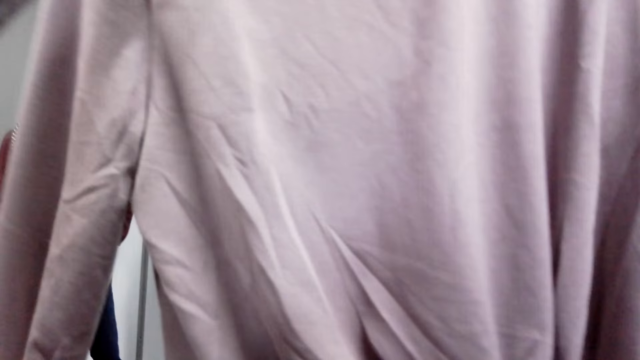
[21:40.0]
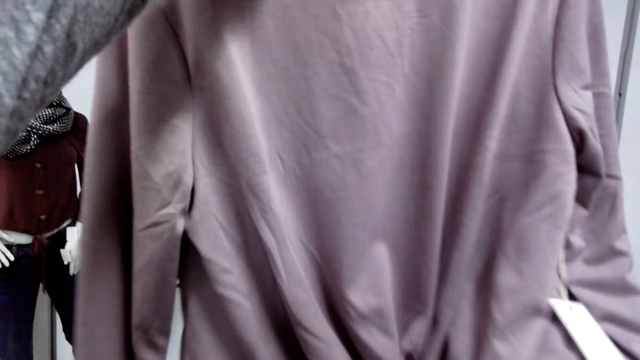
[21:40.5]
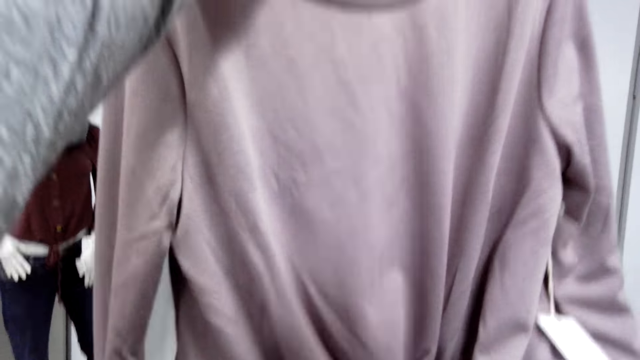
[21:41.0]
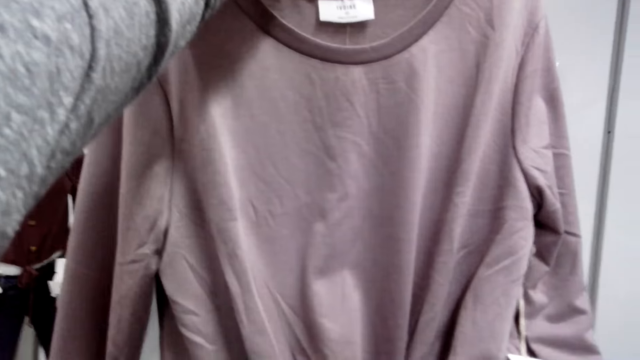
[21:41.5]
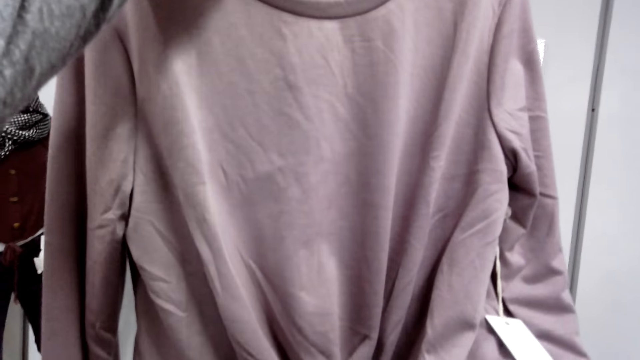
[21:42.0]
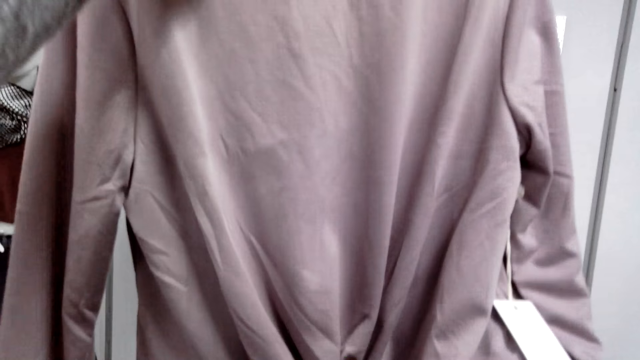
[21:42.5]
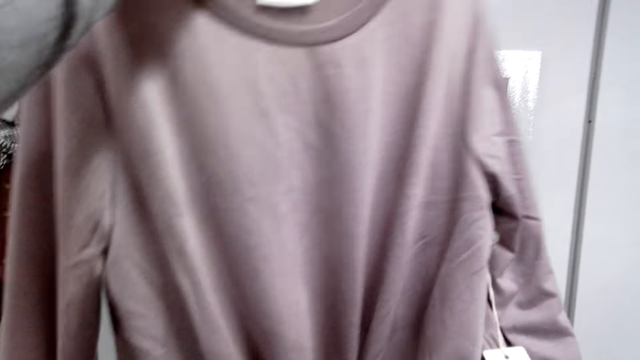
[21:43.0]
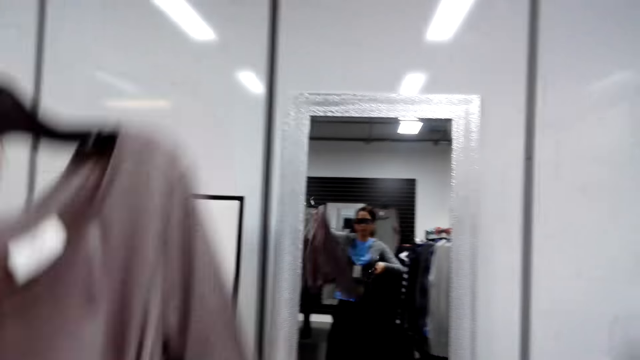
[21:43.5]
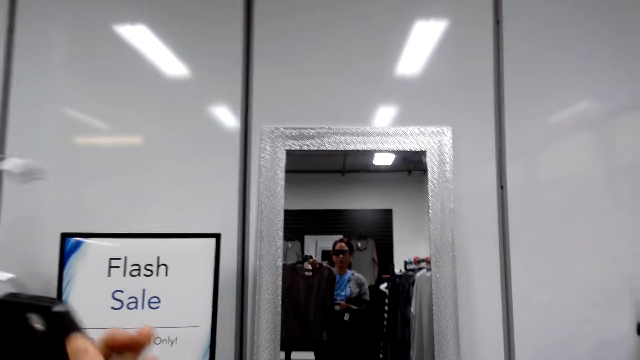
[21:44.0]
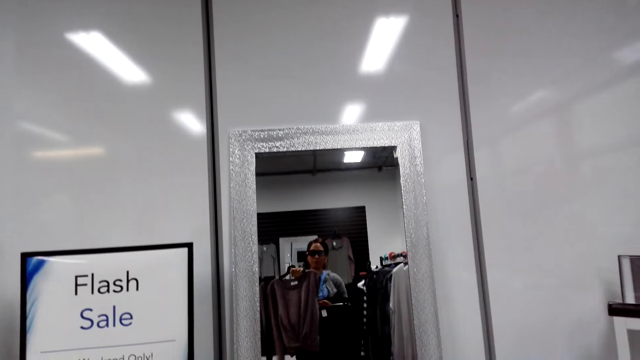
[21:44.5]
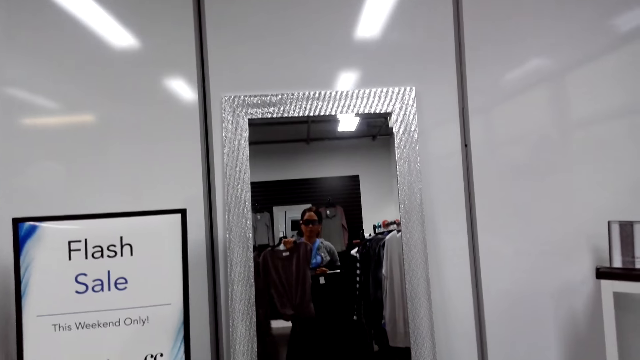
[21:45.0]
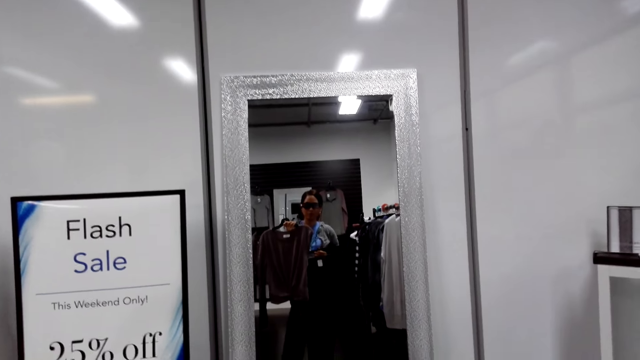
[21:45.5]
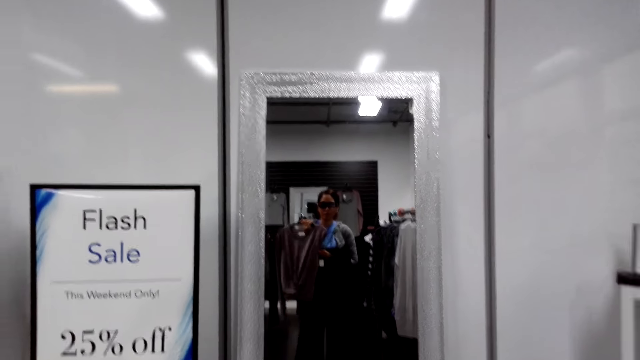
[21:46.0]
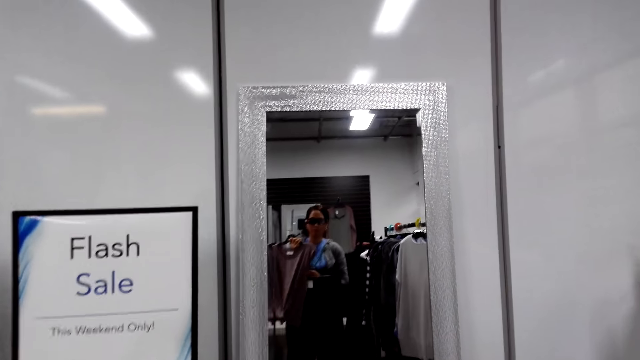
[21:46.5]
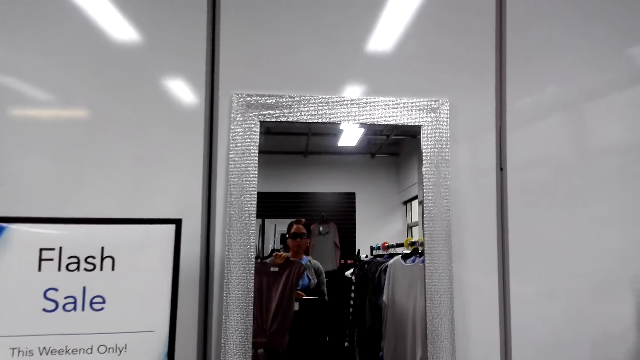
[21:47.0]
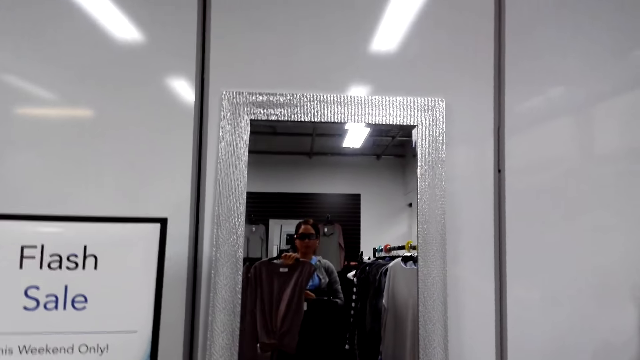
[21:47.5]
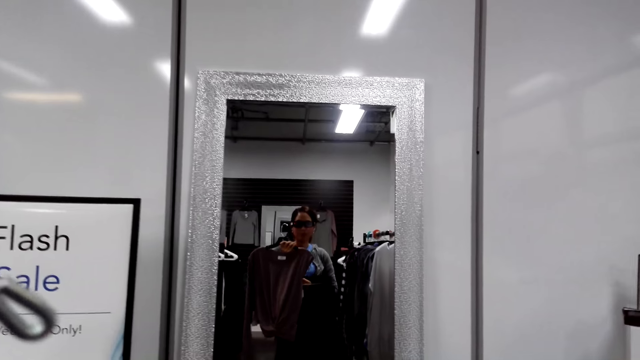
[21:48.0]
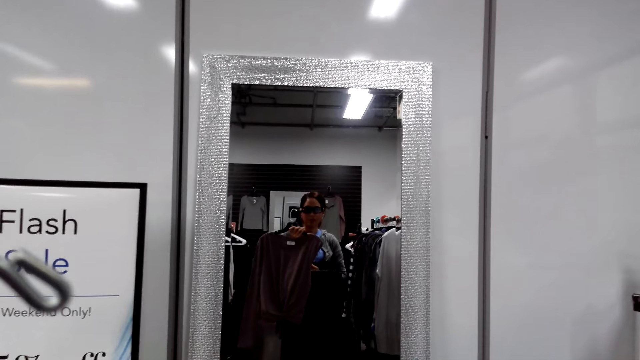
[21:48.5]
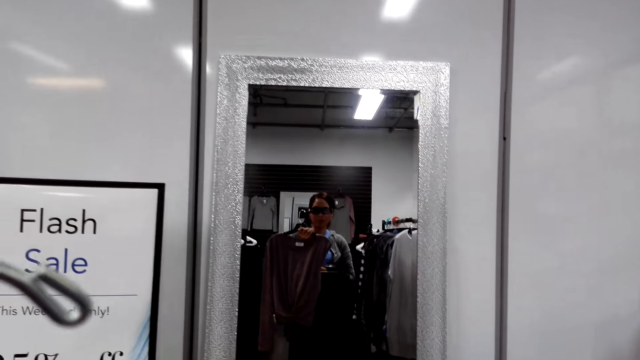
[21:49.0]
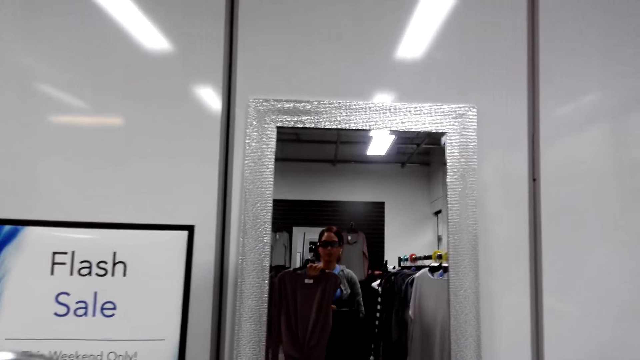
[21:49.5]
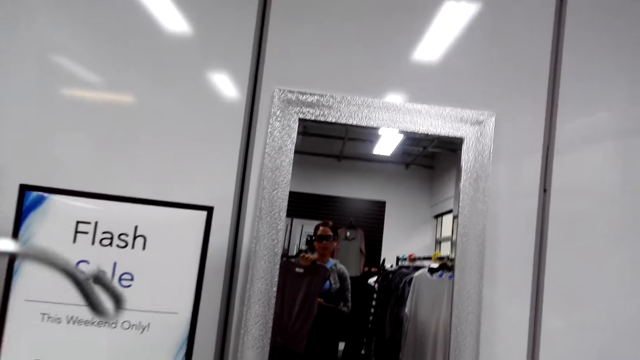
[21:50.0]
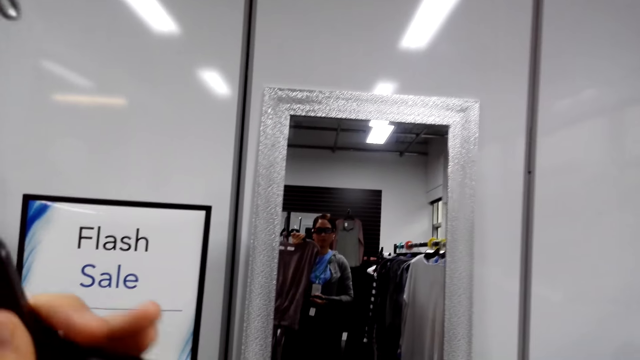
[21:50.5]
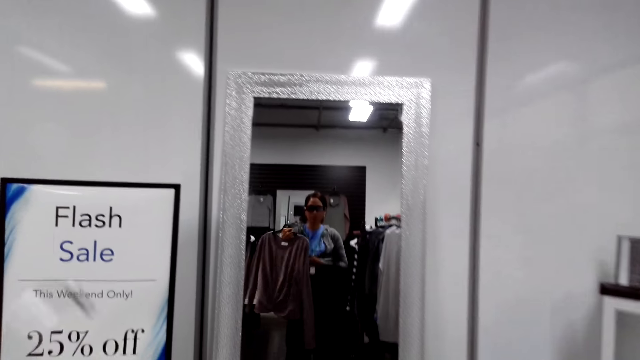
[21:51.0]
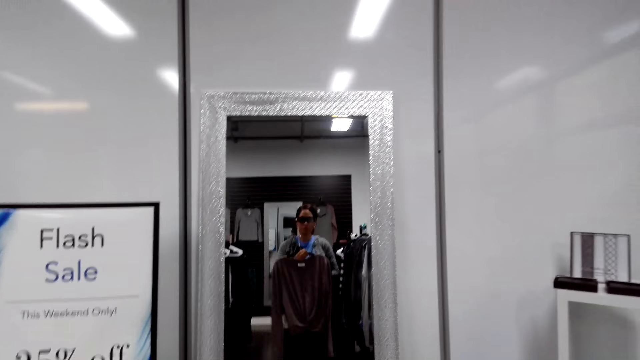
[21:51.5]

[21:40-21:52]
The camera wearer lifts up a top wear. They look at the top wear. They look at the two clothes using a mirror.

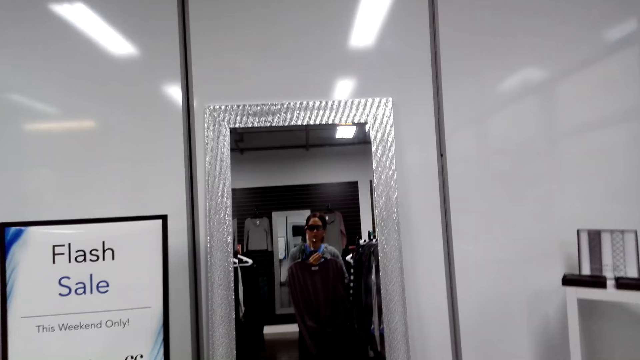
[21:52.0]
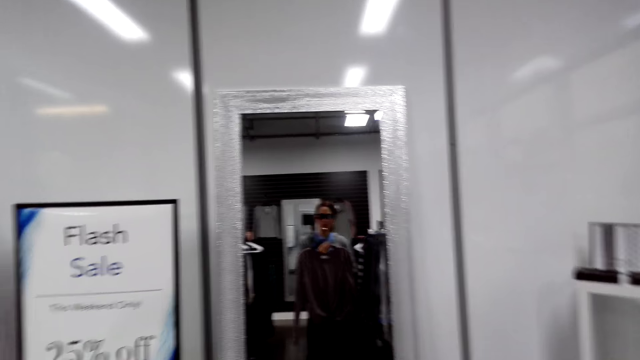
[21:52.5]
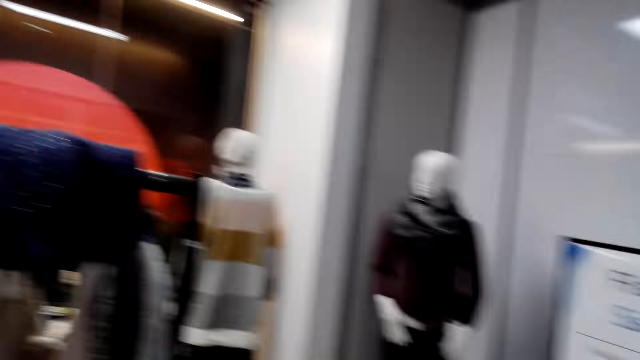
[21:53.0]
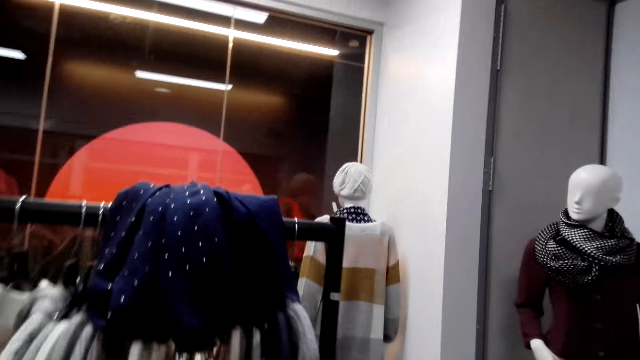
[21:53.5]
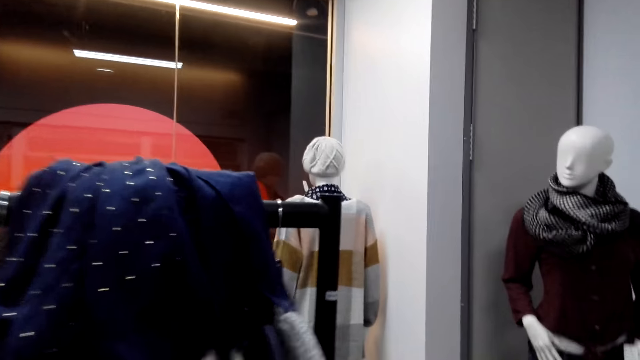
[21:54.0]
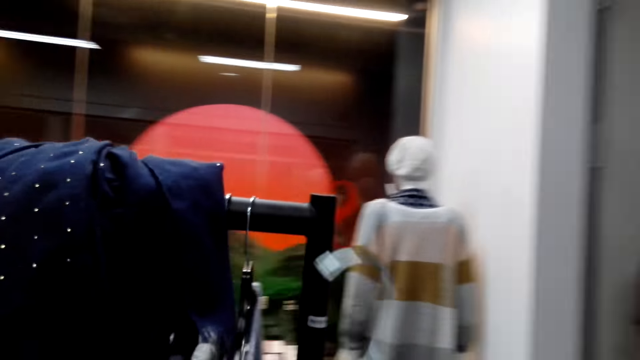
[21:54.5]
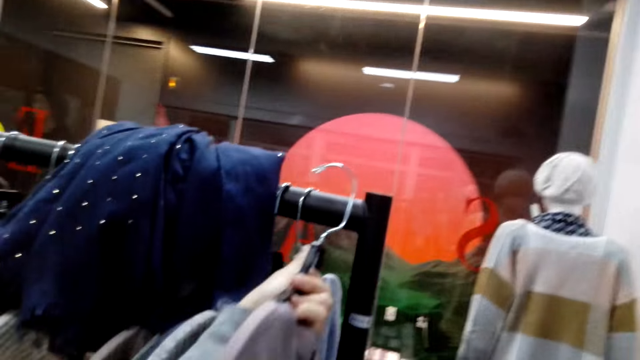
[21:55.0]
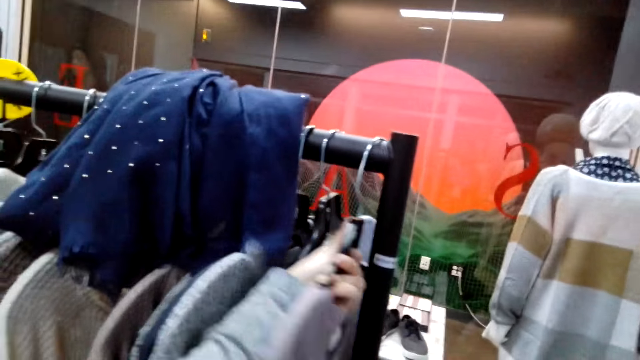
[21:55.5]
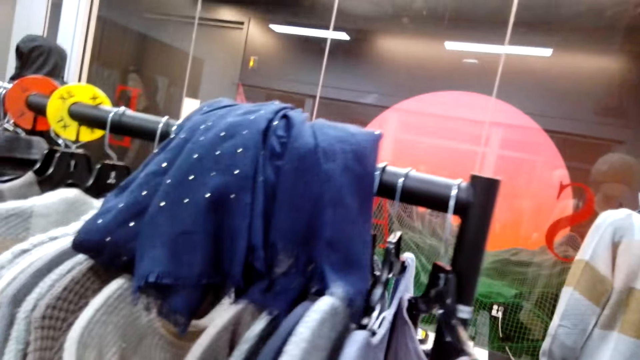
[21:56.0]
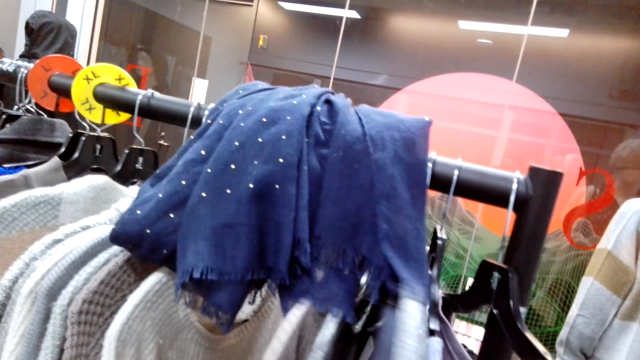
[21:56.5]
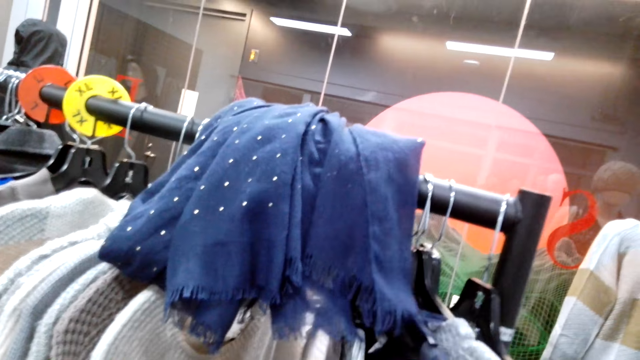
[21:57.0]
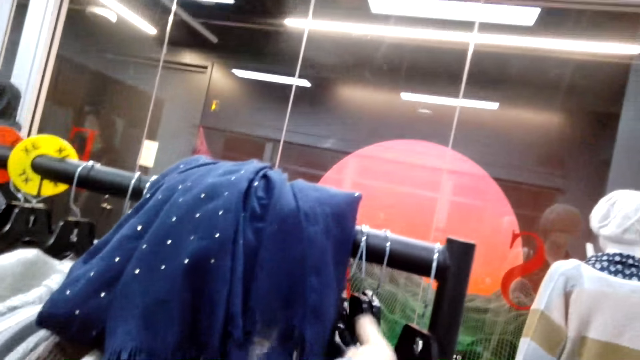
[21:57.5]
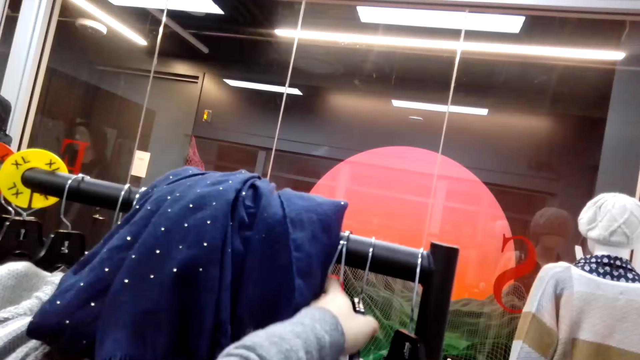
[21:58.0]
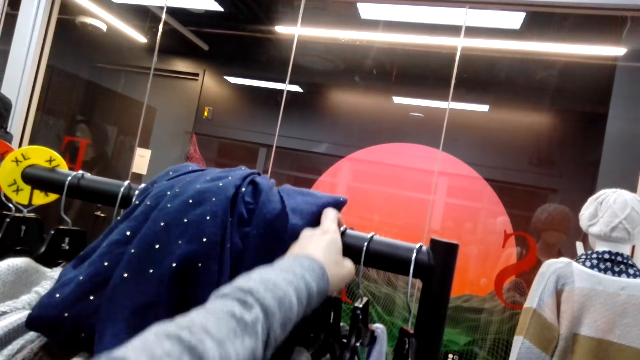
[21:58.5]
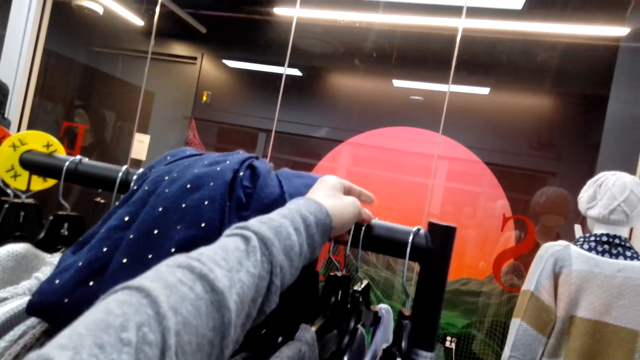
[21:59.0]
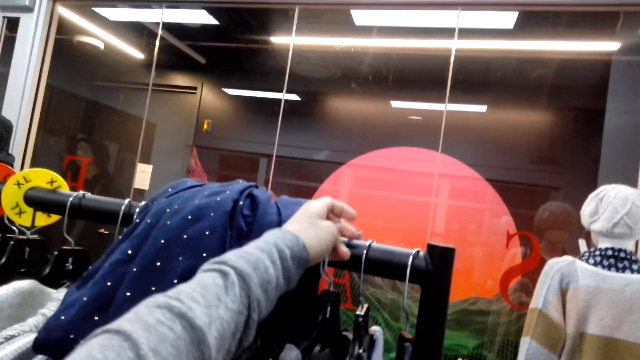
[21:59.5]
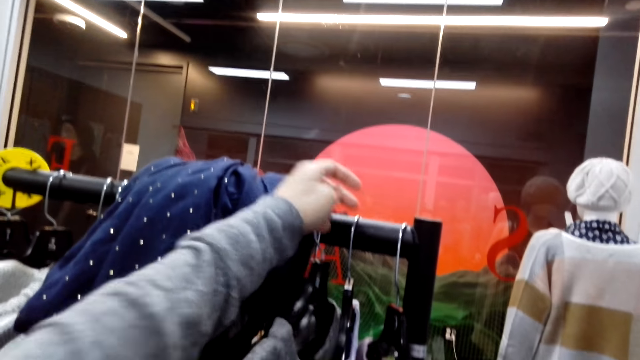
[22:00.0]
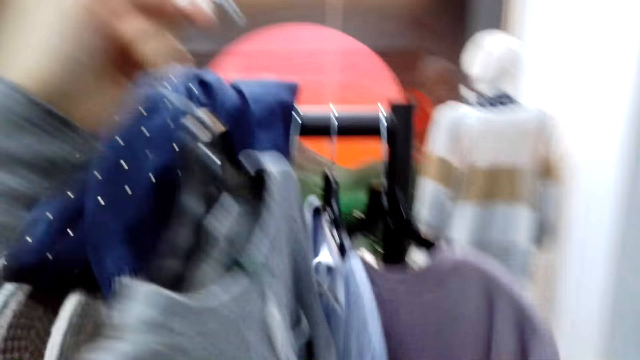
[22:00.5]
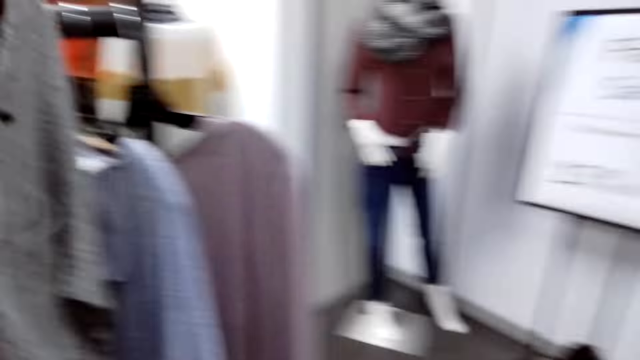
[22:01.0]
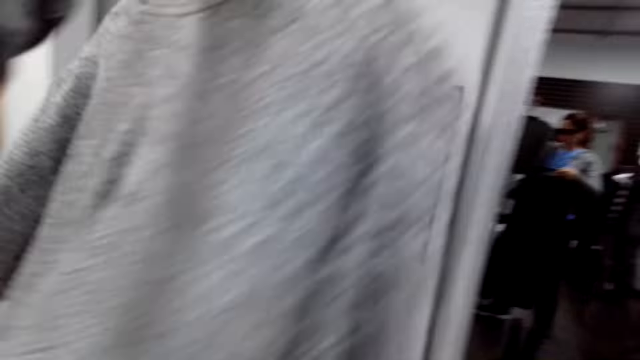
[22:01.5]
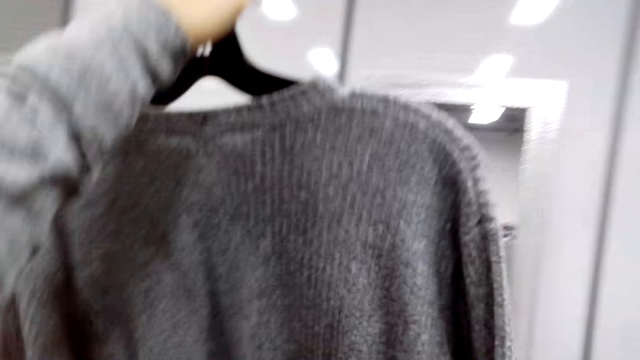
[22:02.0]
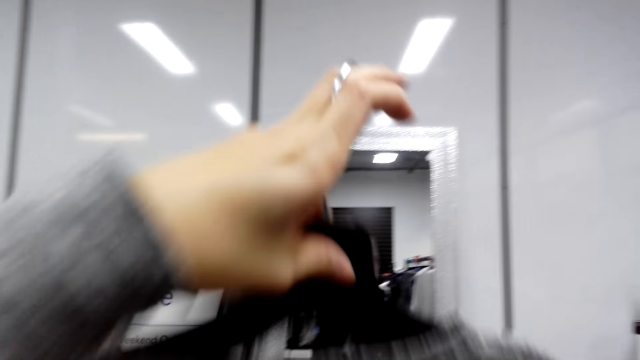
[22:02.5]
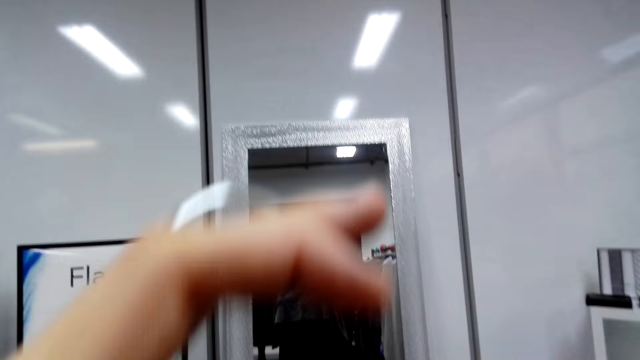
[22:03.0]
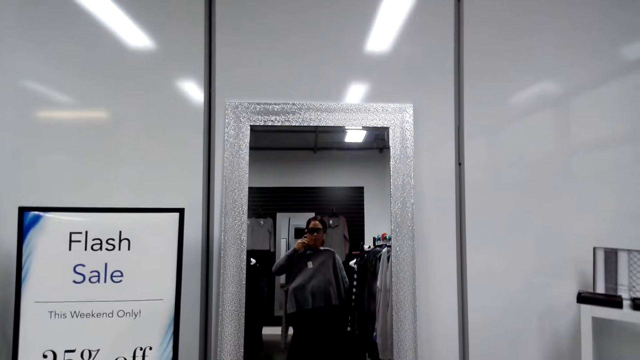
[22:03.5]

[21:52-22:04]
The camera wearer puts back the cloth in a hanging bar. They pick up a cloth from the hanging bar. They lift the cloth.
